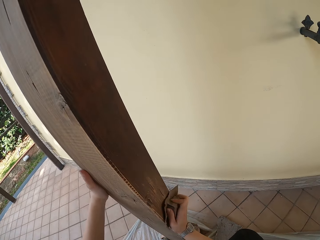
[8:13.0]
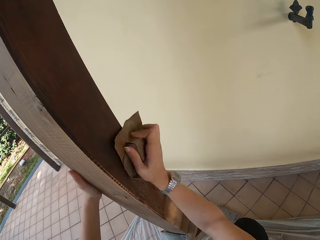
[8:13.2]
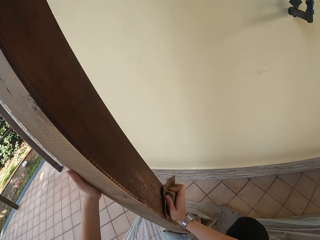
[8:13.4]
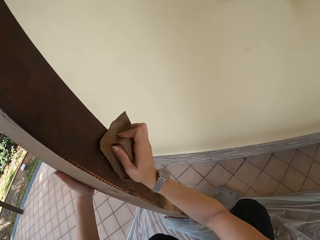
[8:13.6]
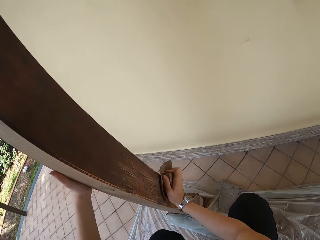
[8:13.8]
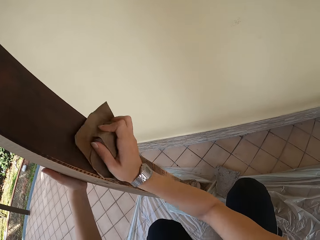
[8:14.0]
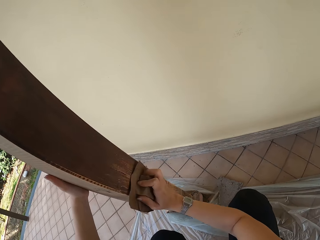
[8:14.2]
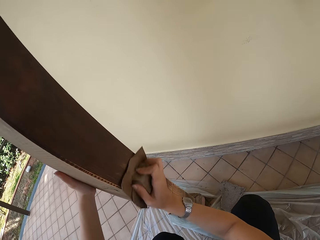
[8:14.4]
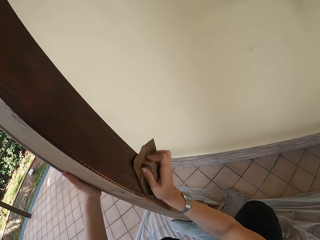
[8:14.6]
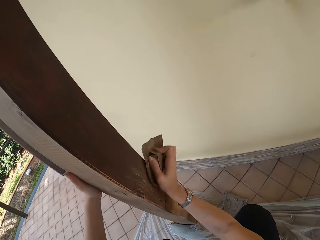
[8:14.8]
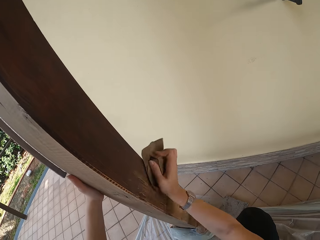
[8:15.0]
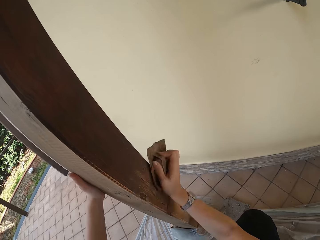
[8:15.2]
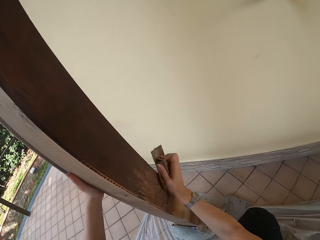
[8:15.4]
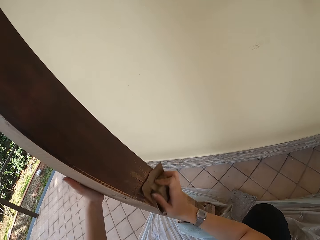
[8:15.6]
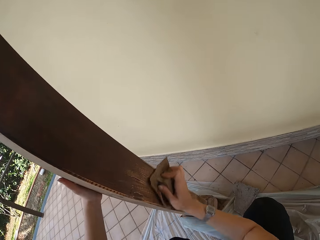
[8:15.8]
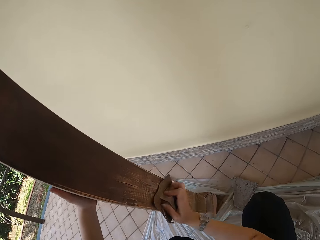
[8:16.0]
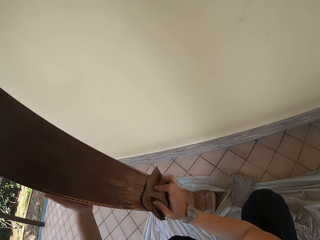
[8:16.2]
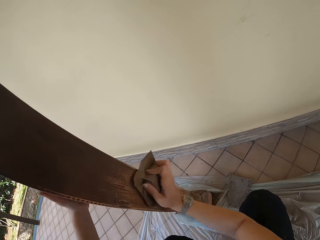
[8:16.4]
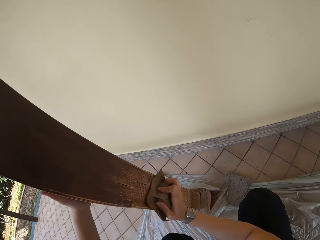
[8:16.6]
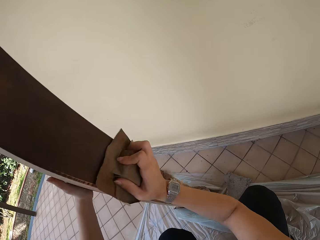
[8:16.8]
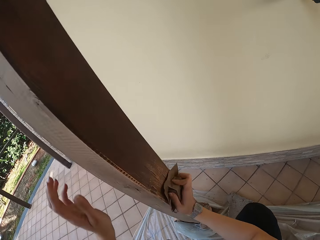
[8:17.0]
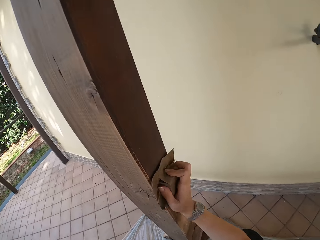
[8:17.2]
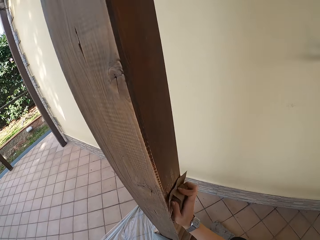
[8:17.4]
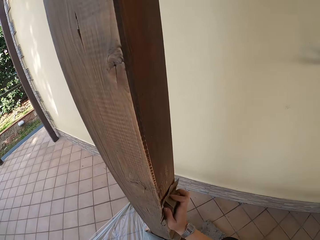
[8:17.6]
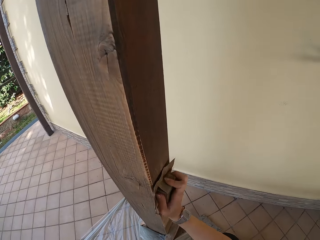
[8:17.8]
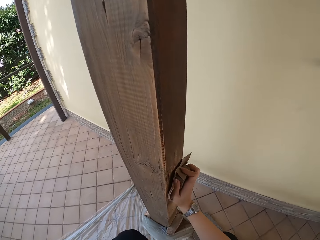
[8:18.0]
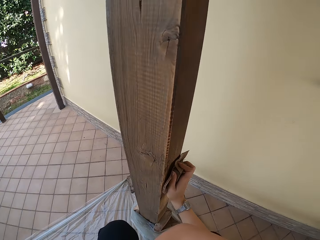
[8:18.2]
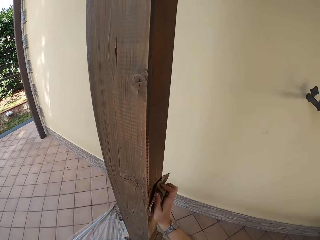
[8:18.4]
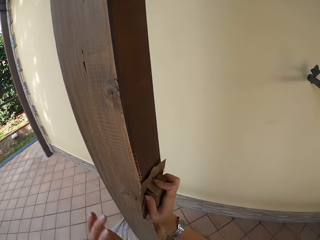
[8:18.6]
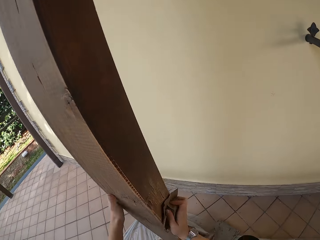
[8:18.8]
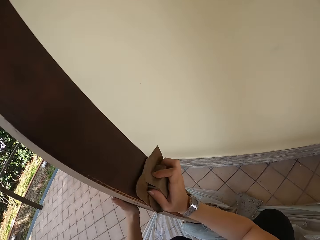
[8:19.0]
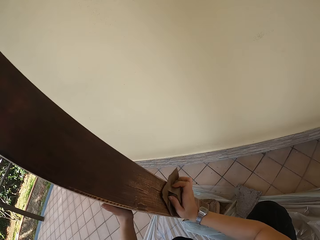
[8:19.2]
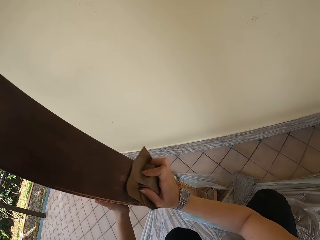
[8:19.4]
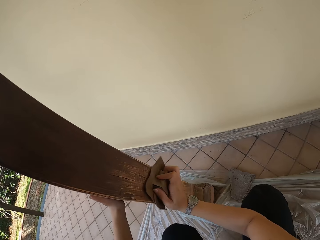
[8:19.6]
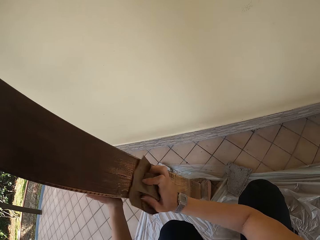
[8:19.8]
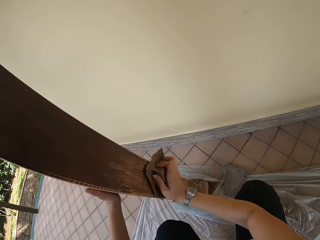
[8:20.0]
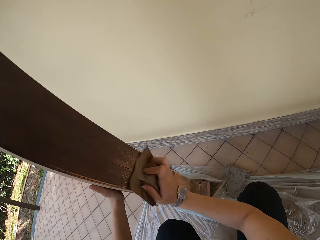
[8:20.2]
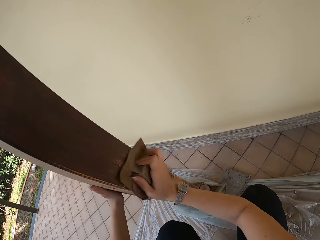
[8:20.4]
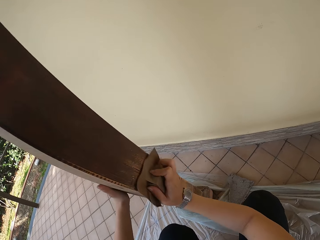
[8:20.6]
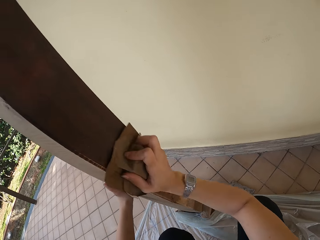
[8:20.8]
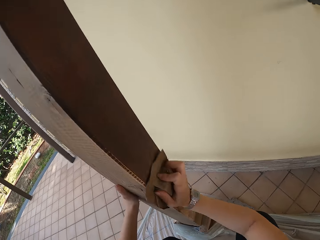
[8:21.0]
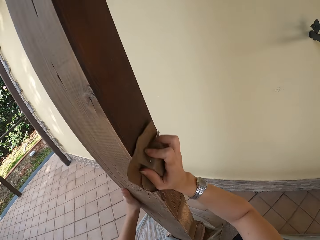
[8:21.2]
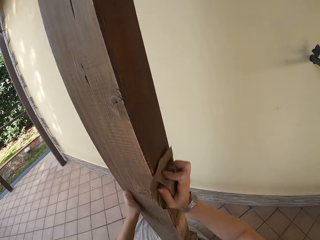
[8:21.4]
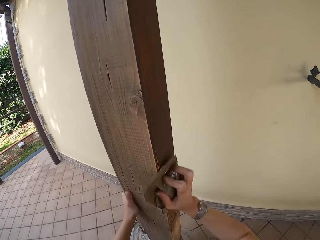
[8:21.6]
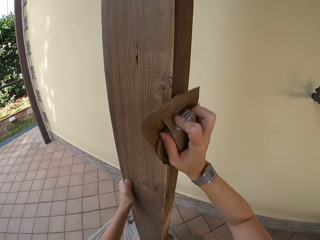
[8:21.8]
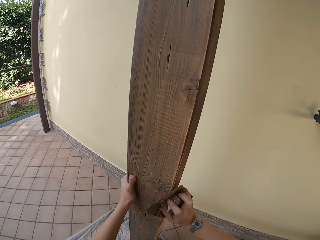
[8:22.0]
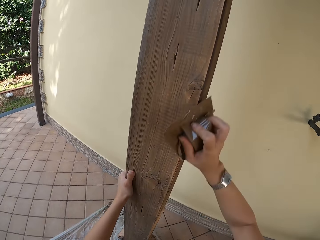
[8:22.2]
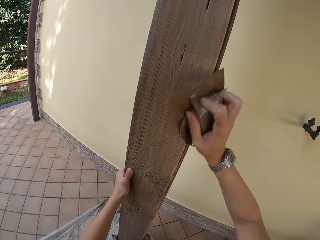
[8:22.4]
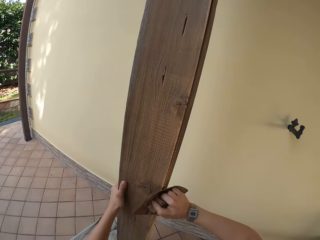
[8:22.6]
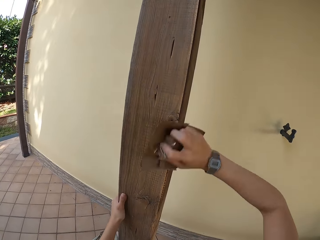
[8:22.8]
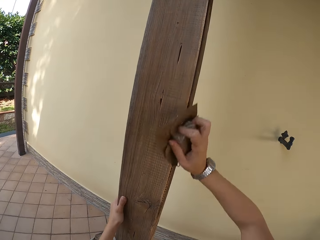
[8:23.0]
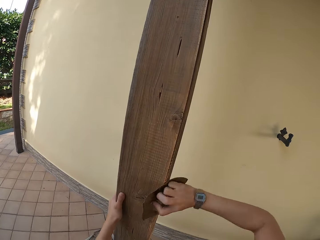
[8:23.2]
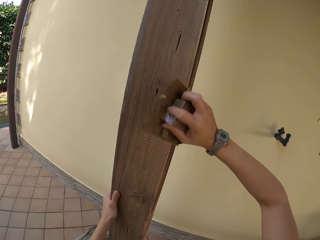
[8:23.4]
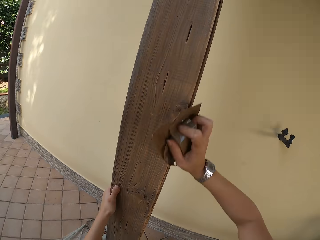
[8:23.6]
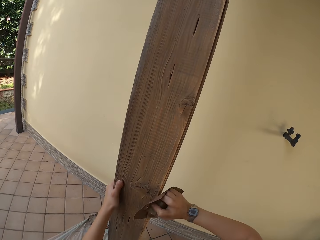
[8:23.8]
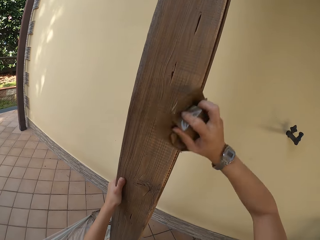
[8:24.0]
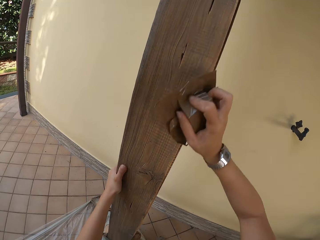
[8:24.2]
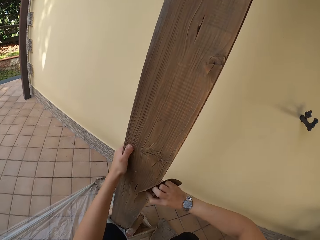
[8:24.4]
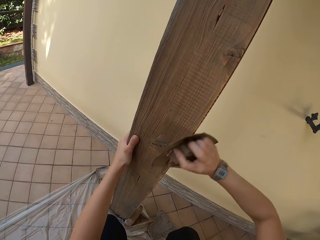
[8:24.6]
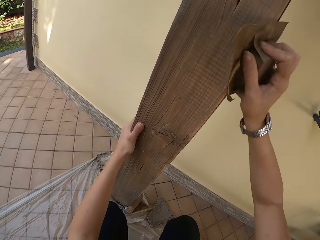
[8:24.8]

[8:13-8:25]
The camera wearer removes her left hand from the pillar. She places her left hand on the pillar or wood. She scrubs the wood.

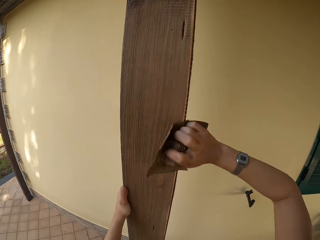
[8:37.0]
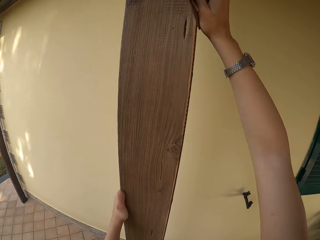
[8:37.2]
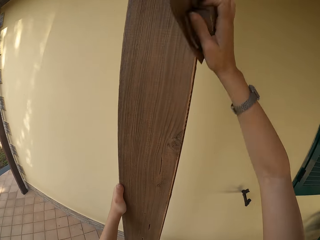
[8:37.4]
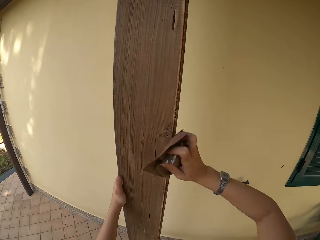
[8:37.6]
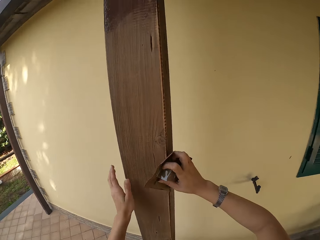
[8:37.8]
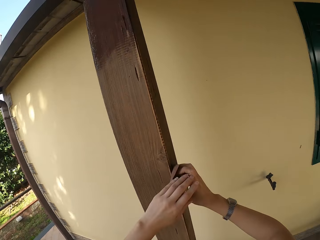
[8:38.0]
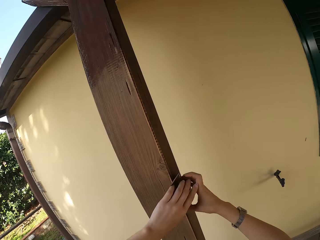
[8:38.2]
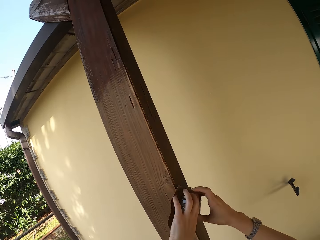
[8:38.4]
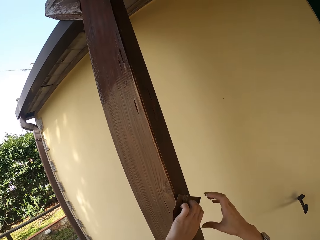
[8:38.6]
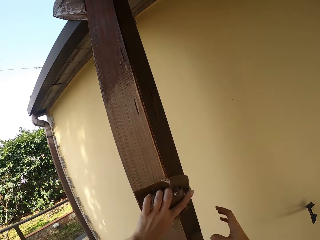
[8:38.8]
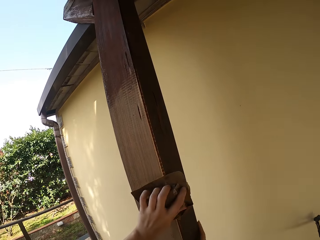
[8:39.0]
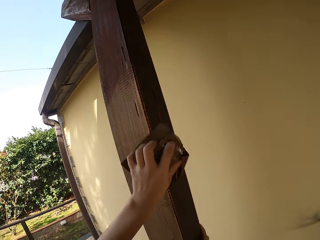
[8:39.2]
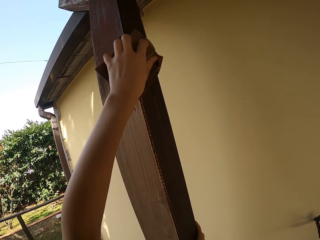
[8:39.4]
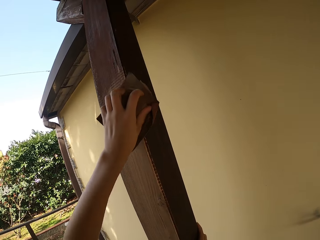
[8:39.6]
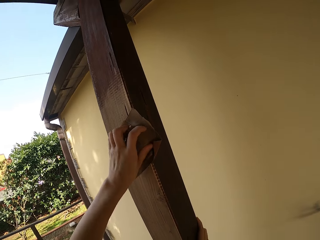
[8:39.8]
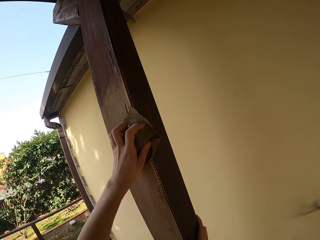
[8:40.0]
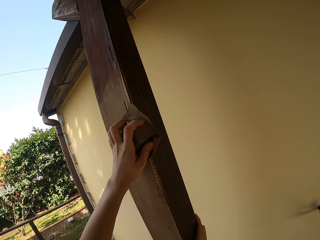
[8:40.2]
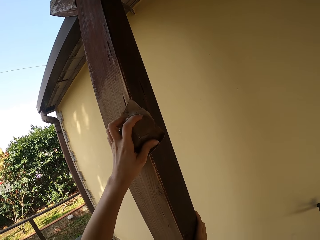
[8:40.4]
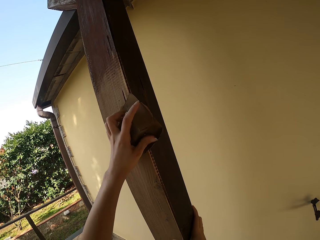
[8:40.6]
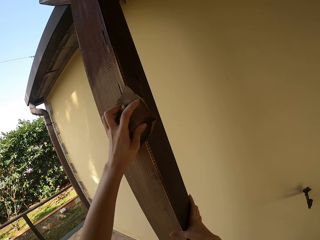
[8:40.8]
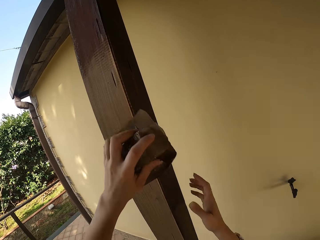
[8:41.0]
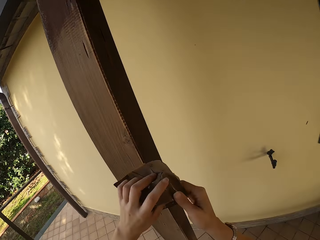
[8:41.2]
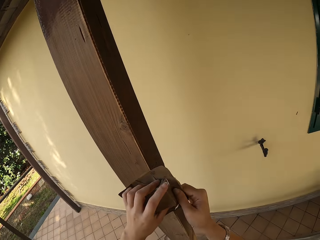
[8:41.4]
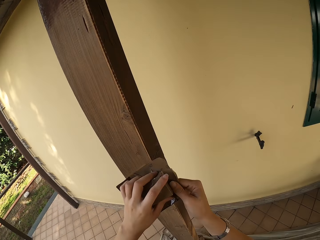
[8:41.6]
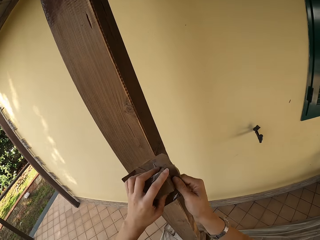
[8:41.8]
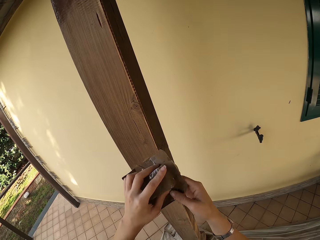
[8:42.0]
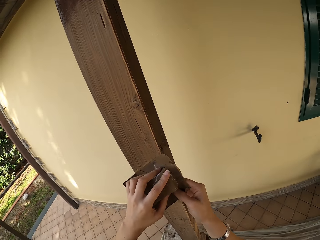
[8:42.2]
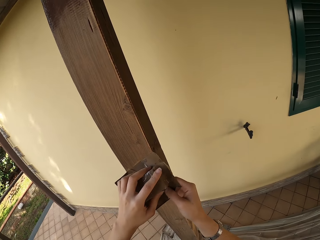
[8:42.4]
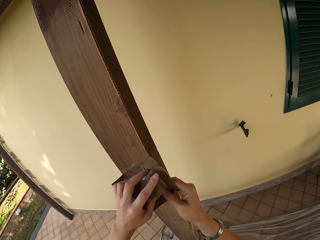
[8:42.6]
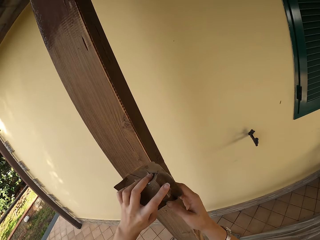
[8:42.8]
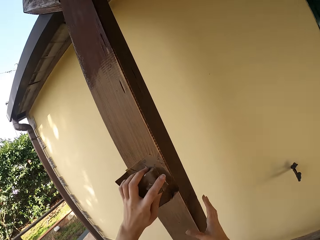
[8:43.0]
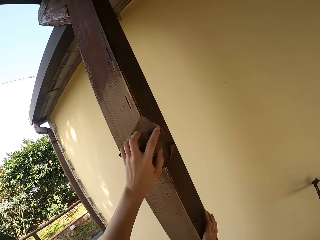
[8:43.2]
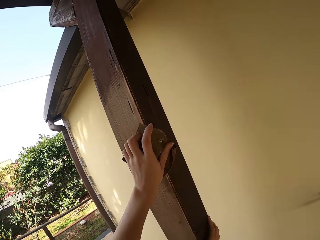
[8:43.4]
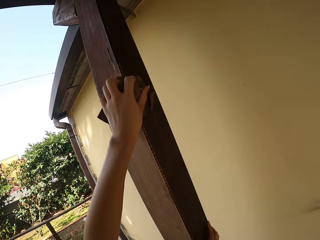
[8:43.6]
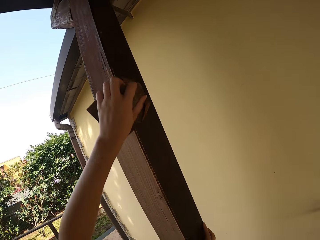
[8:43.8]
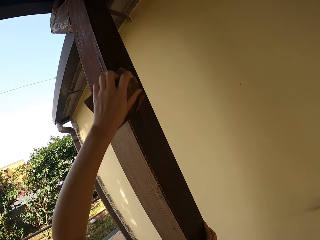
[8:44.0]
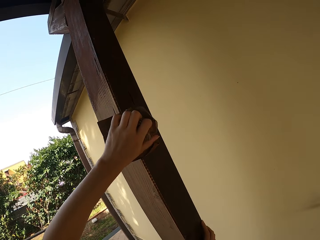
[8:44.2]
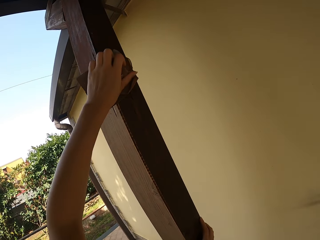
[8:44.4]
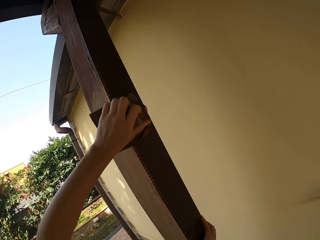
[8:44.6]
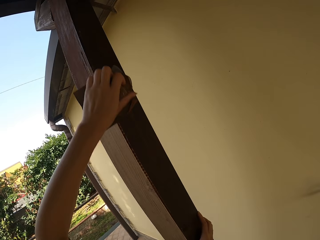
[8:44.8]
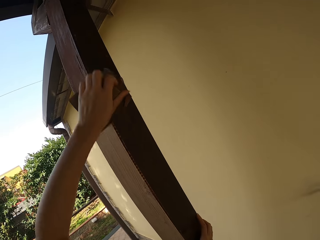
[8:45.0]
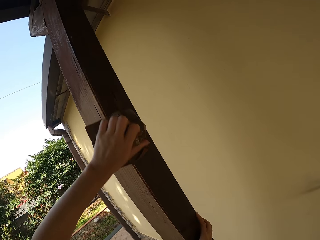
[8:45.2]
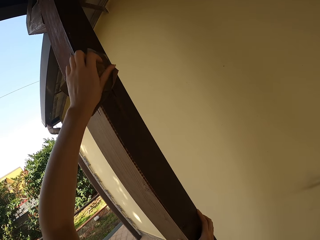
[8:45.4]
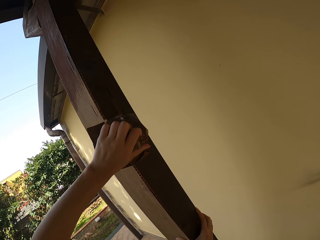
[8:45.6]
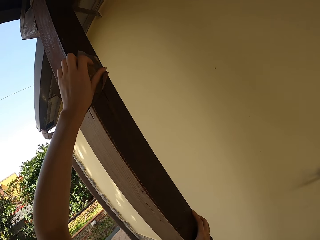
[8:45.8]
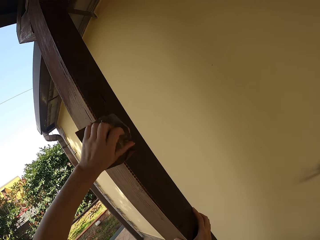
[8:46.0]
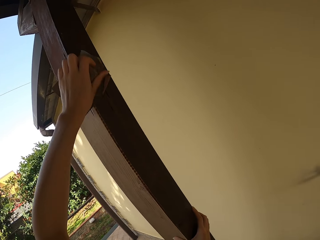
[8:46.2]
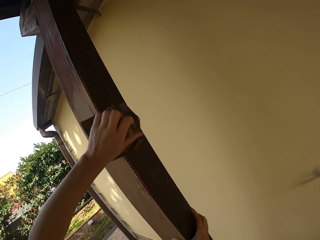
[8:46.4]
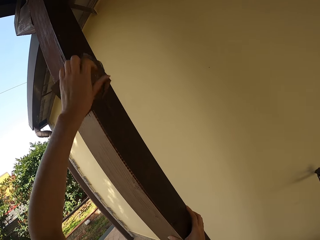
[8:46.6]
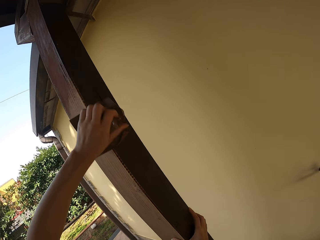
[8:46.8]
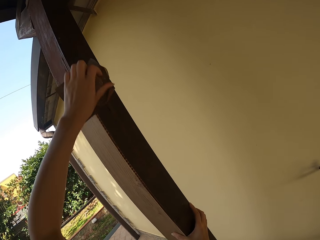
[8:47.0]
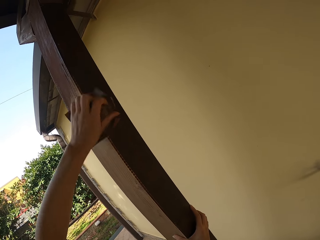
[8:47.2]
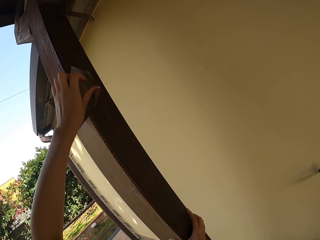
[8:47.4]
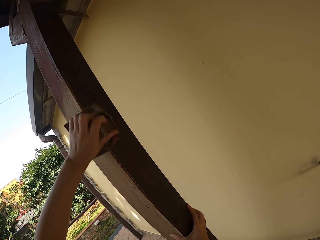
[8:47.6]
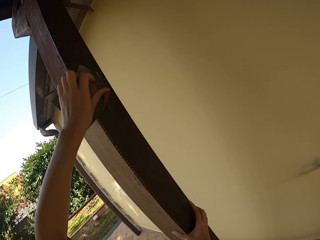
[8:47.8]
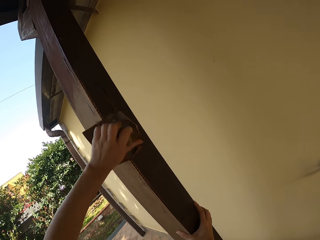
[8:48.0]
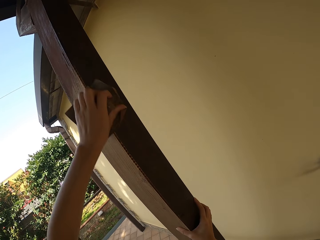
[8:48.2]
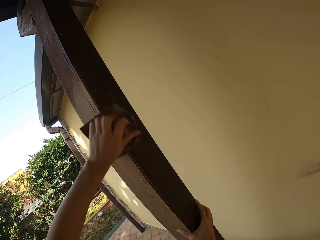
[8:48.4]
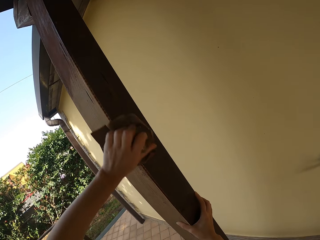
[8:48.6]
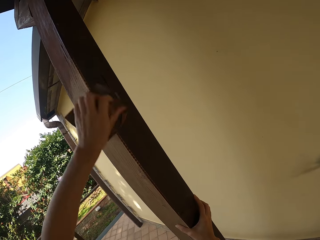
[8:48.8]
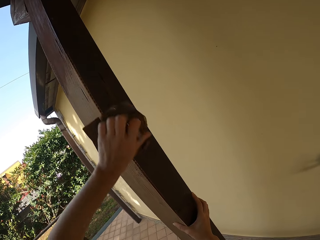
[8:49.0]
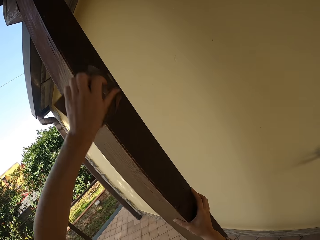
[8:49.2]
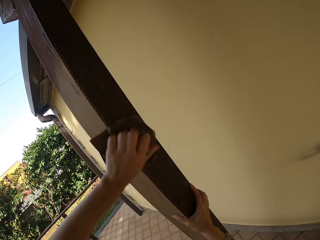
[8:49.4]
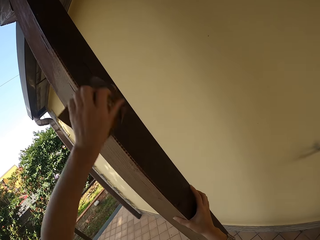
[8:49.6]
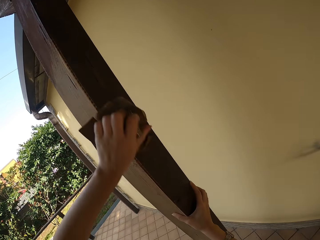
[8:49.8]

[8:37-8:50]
The camera wearer transfers the sandpaper from her right hand to her left hand. She smoothens the pillar with the sandpaper on her left hand. She holds the sandpaper with her left hand. She places her right hand on the pillar. She adjusts the sandpaper on her left hand with her right hand. She touches the sandpaper. She smoothens the pillar with the sandpaper on her left hand. She places her right hand on the pillar.
